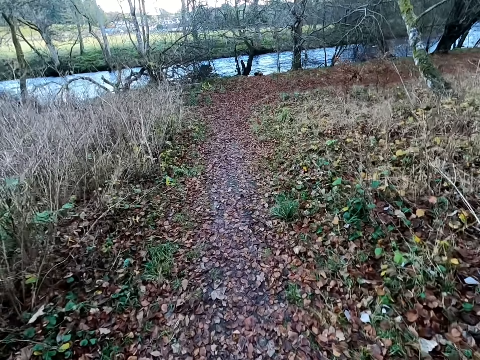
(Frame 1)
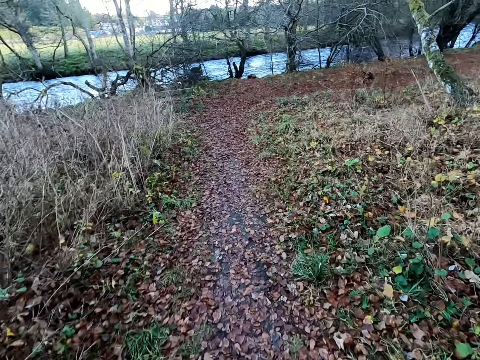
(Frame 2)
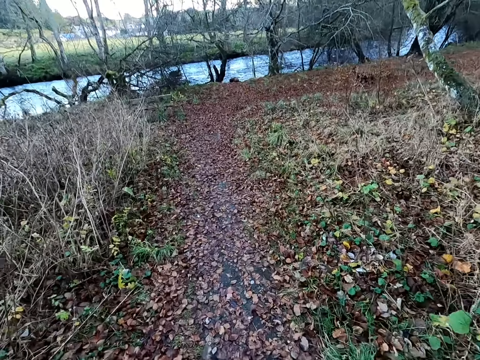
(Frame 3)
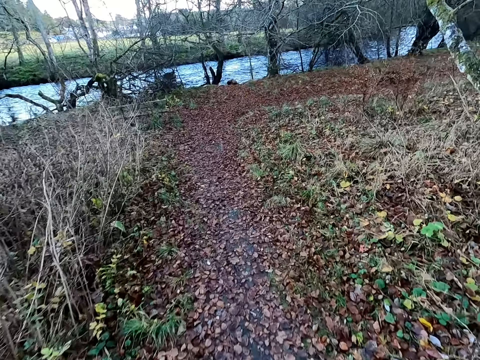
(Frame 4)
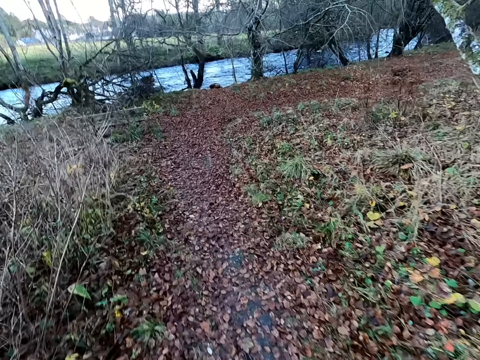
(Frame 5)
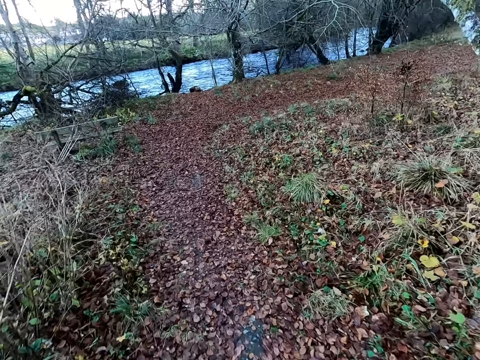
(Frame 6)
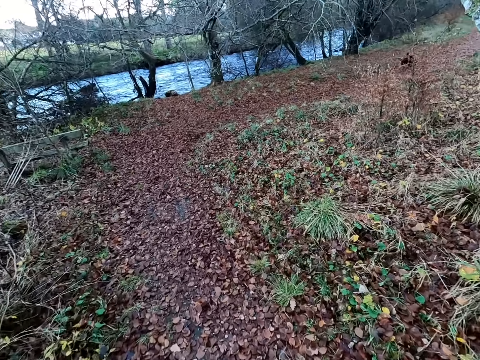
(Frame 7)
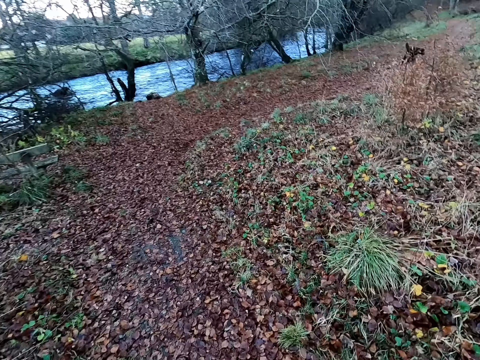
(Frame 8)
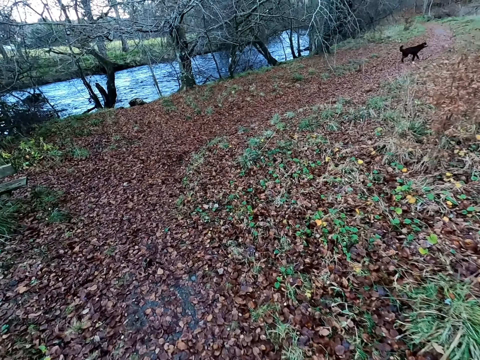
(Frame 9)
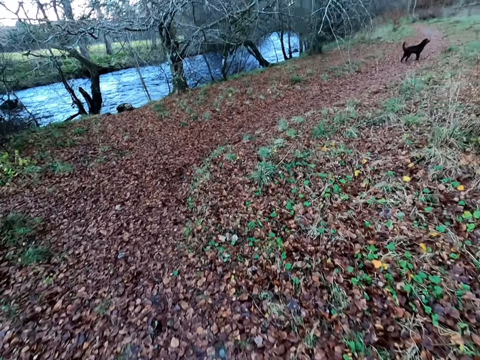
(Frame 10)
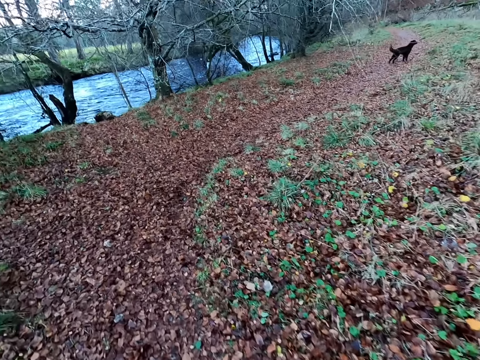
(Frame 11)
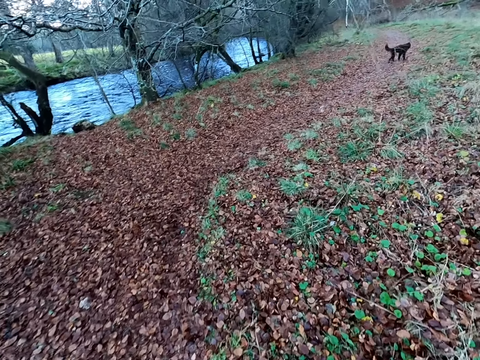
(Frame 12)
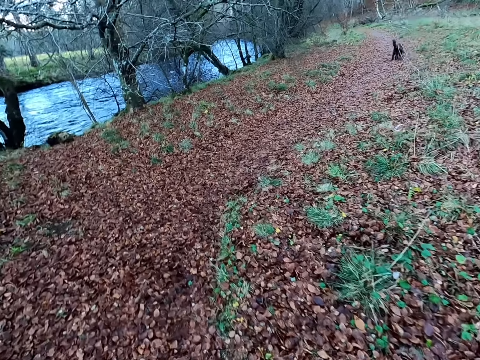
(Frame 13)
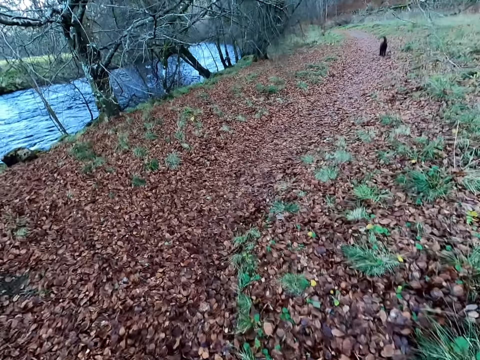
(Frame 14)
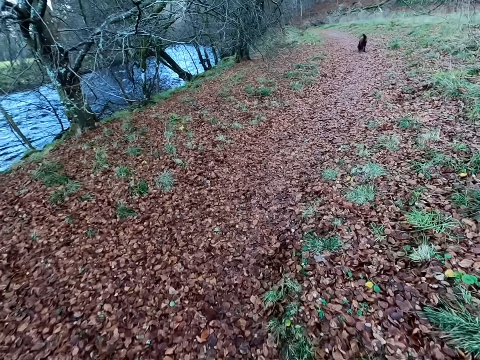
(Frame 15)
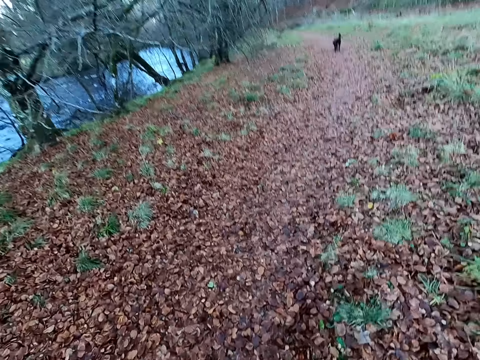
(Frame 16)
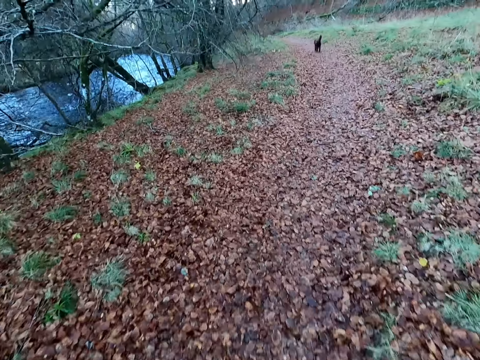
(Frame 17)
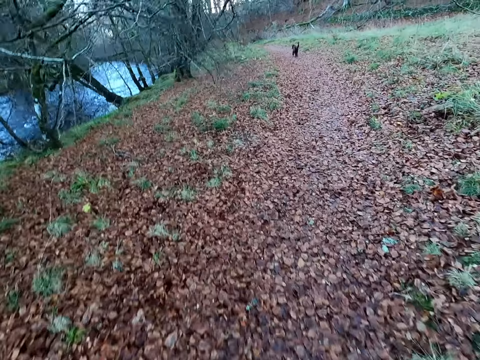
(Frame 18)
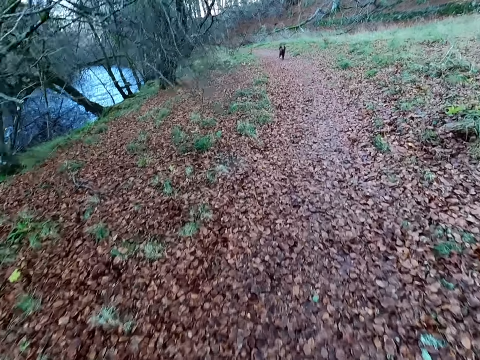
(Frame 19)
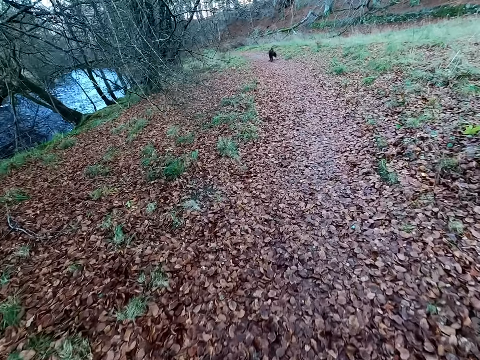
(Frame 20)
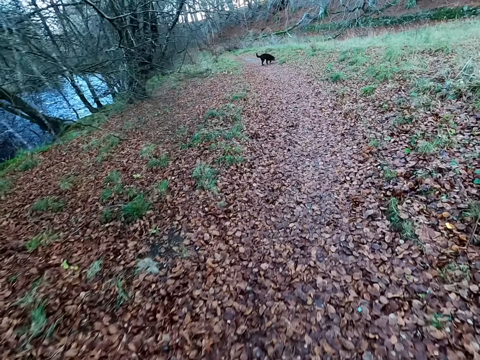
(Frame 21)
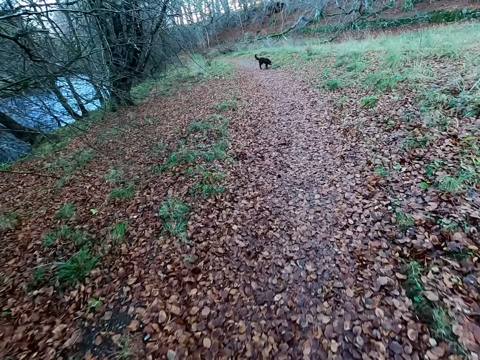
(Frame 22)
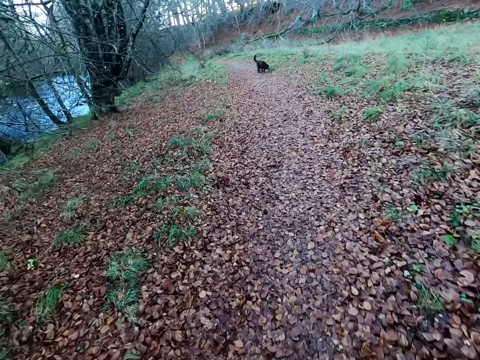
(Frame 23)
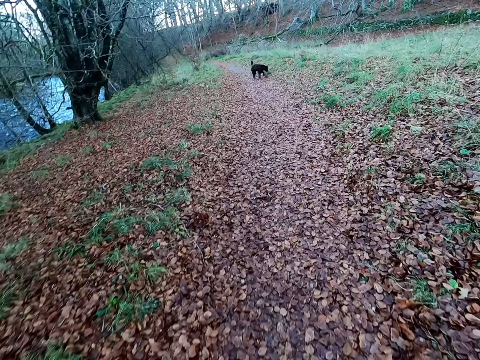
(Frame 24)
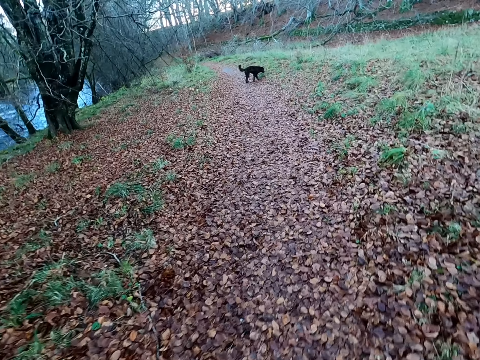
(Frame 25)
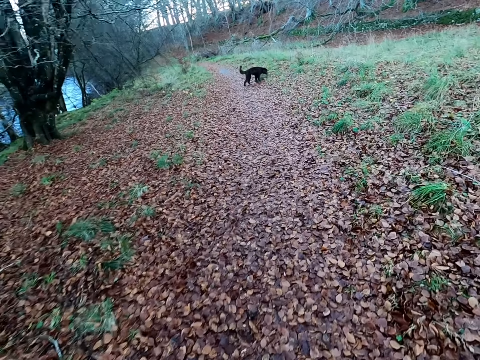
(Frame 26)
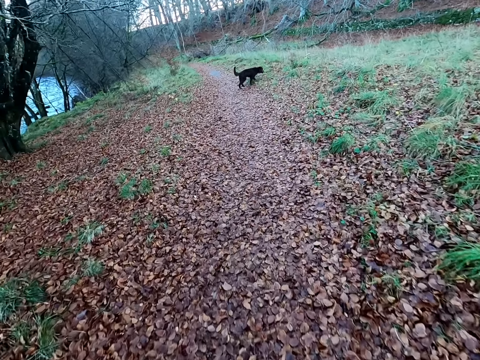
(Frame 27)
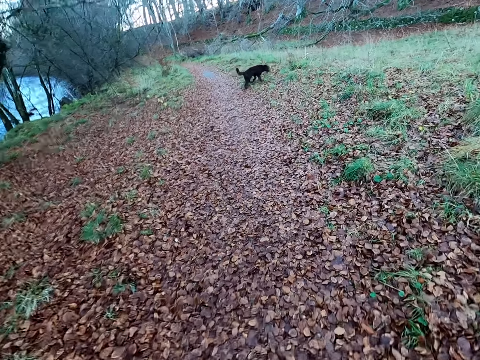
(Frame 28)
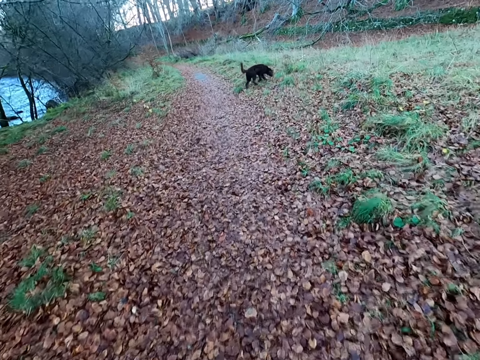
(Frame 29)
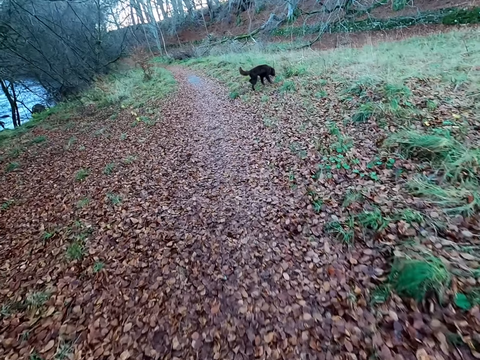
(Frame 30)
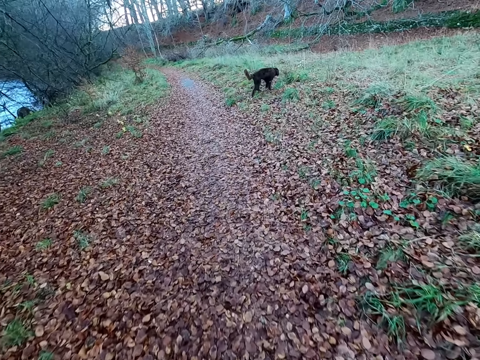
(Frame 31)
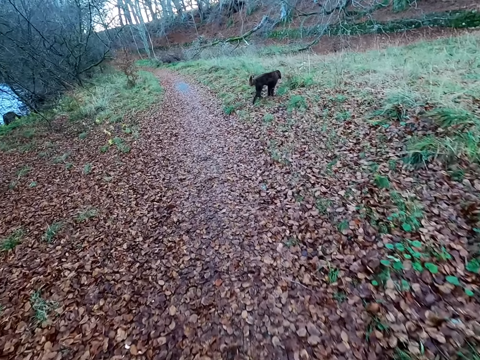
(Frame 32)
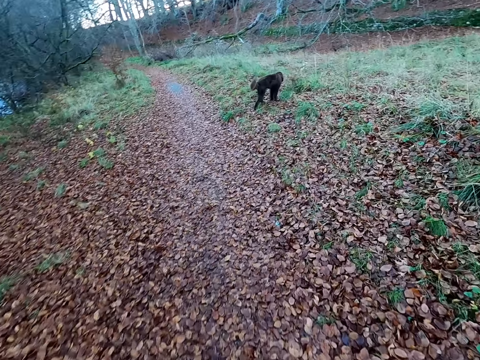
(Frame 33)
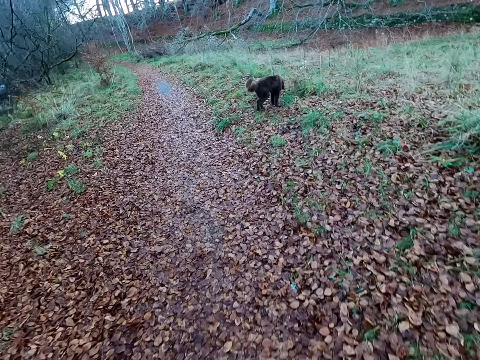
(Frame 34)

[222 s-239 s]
The camera wearer turns right to a road. The dog walks onto a bush path by the road.

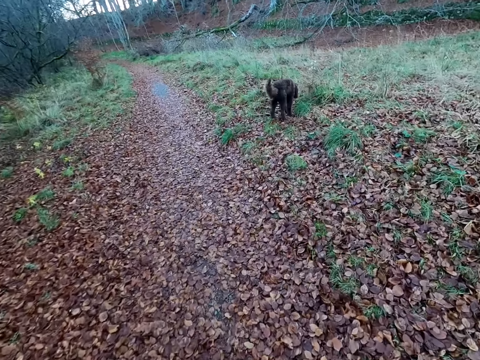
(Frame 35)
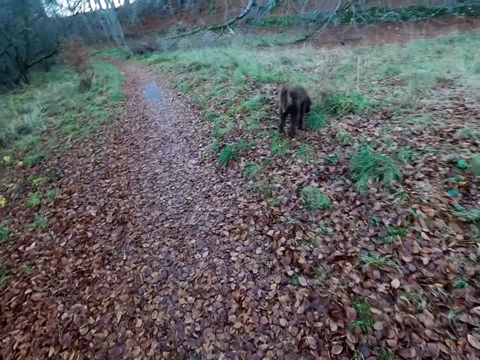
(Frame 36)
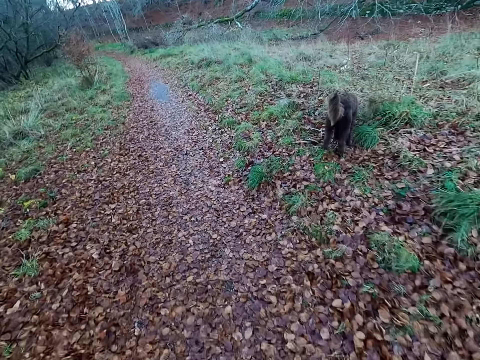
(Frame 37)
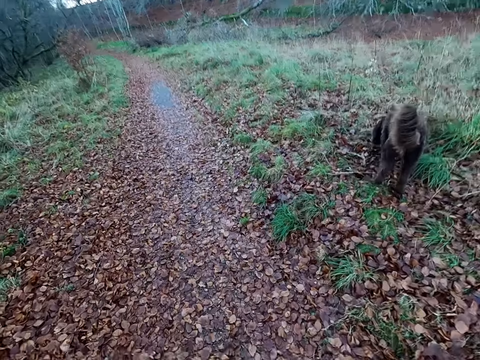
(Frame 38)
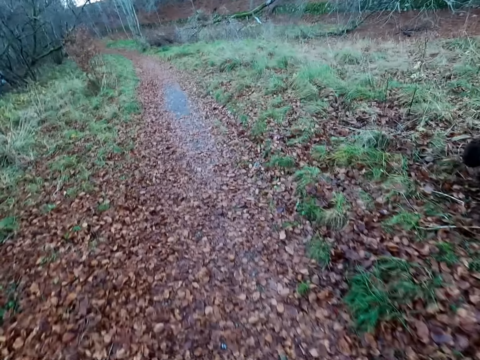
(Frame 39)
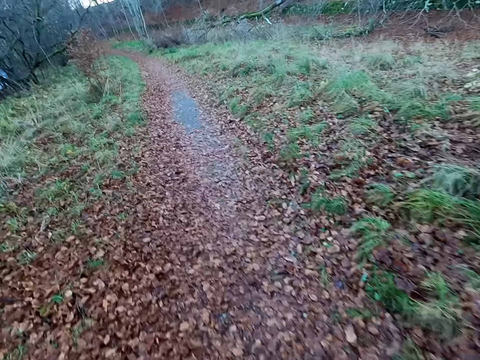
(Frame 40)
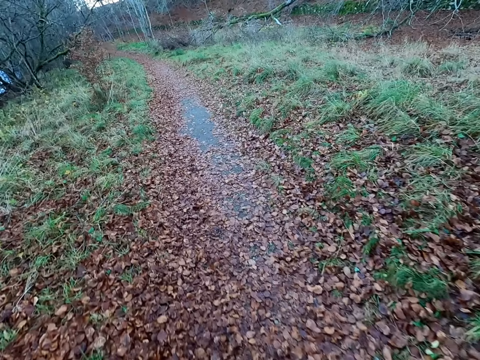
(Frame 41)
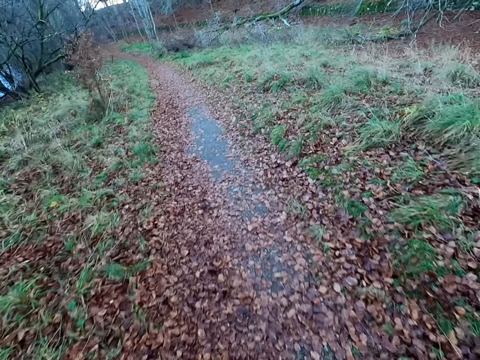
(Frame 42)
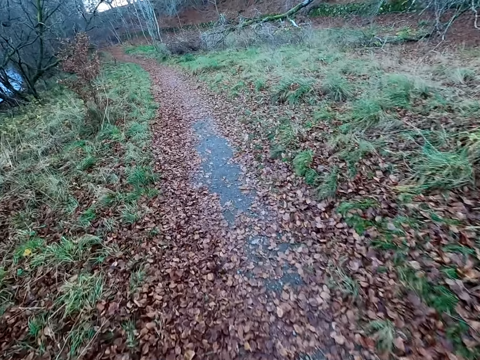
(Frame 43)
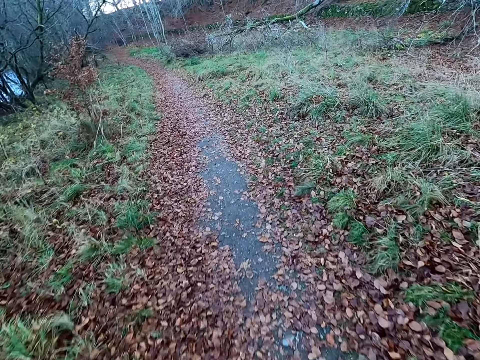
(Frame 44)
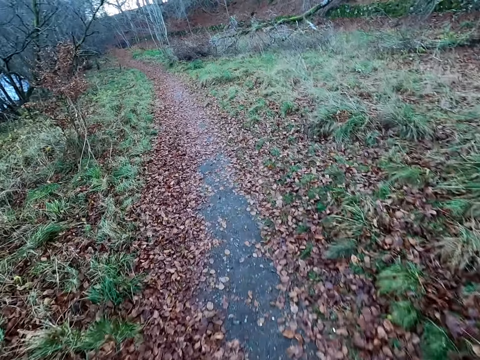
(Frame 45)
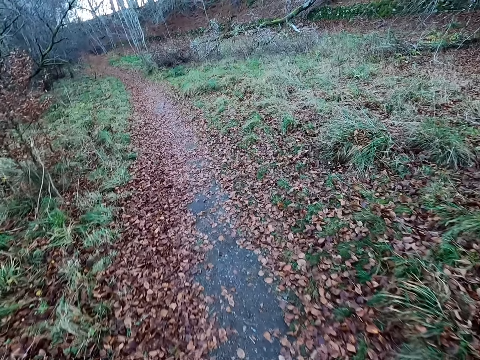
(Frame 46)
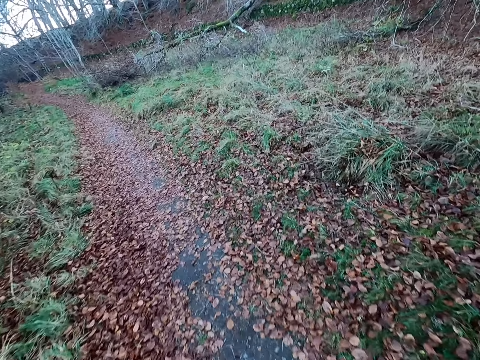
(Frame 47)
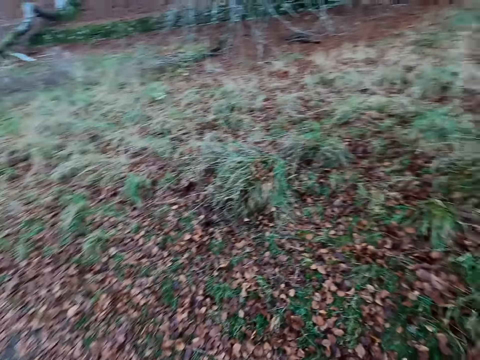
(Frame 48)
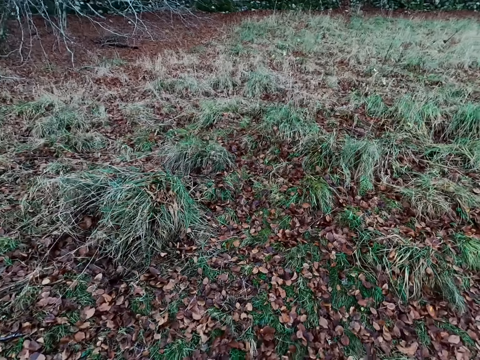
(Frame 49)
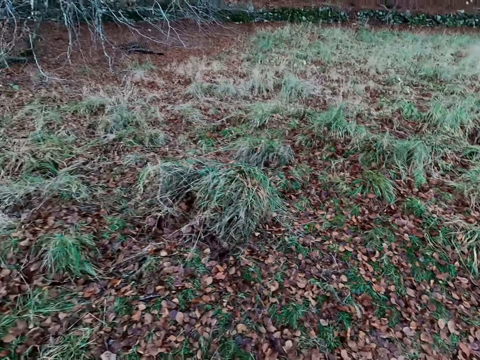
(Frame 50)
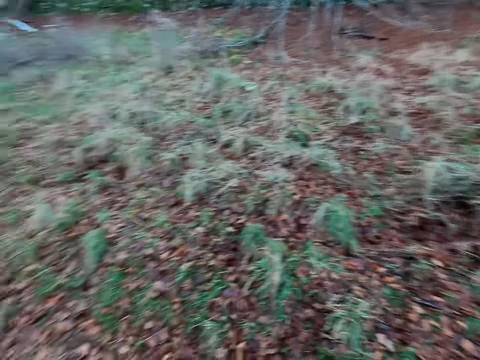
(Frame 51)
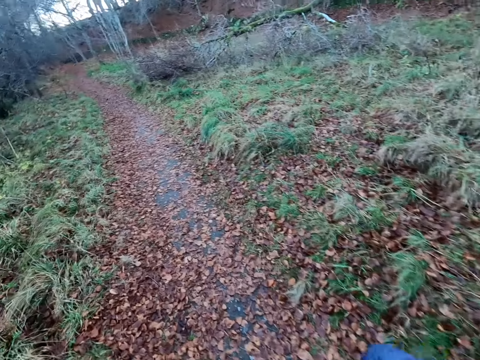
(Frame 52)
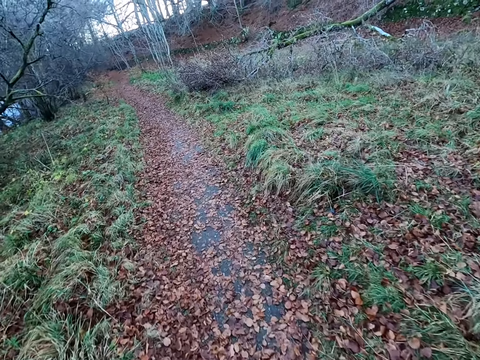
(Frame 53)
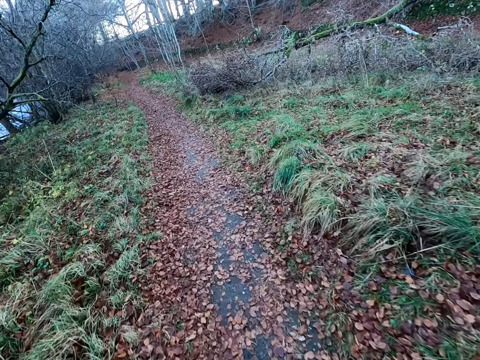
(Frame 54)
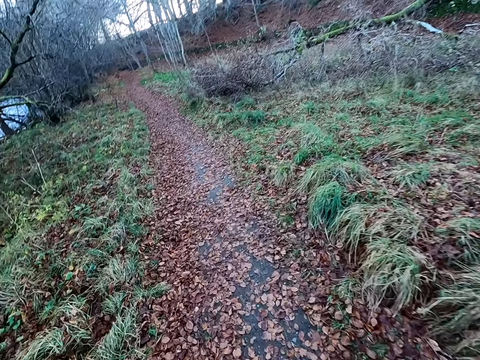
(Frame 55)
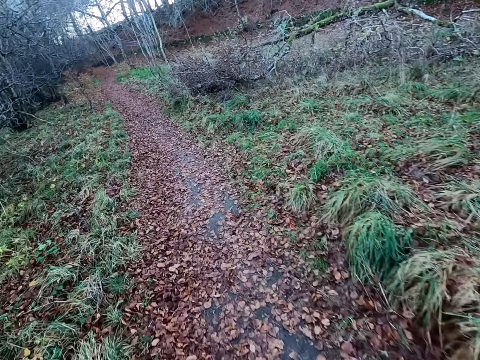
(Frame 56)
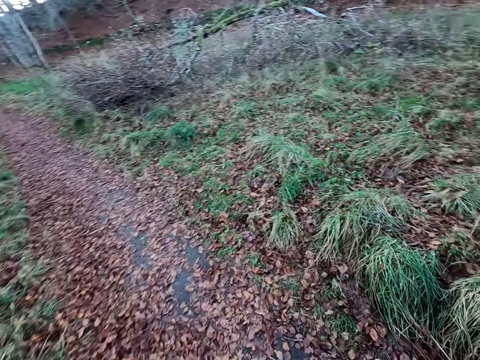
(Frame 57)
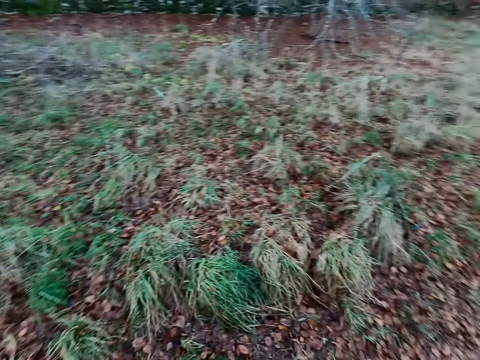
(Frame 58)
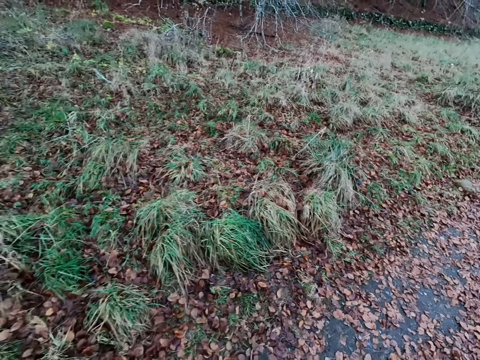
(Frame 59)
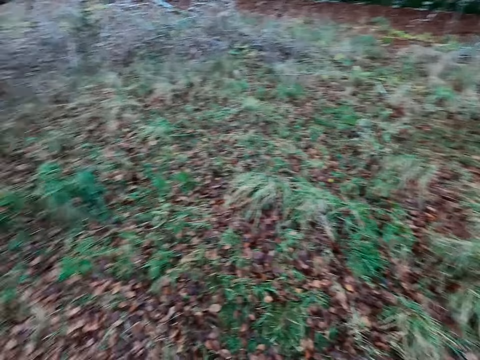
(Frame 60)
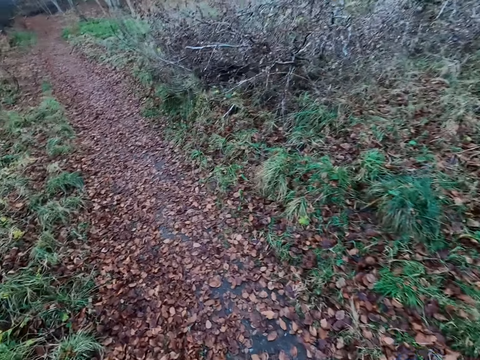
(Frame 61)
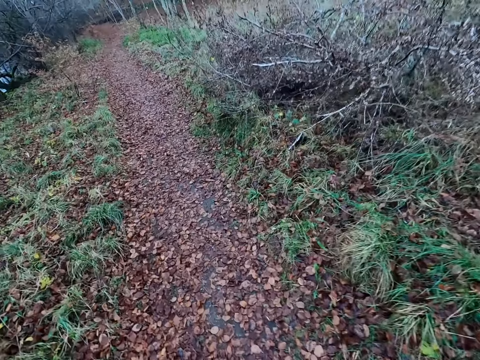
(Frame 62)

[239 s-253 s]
The camera wearer jogs past the dog in the bush path by the road.
